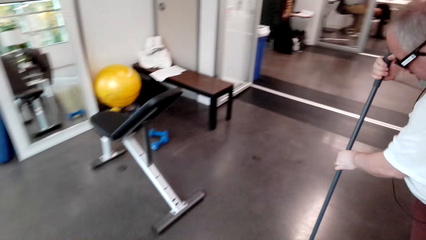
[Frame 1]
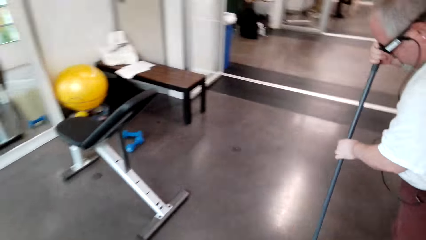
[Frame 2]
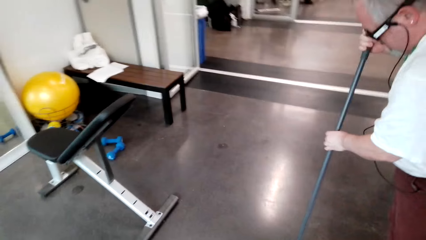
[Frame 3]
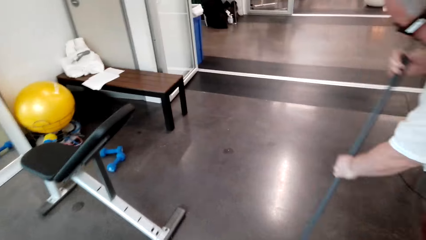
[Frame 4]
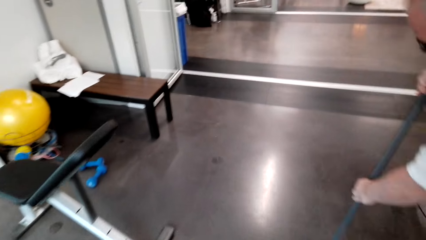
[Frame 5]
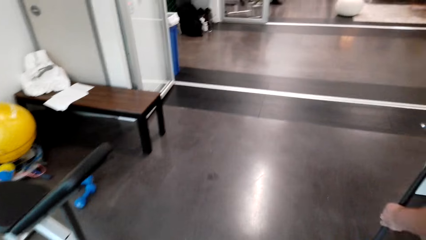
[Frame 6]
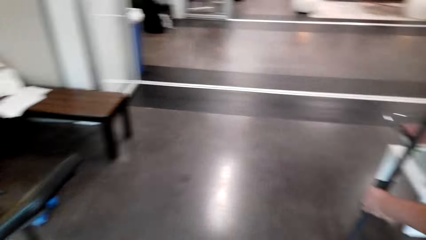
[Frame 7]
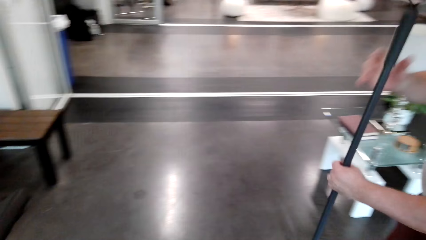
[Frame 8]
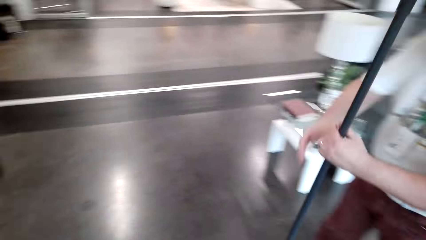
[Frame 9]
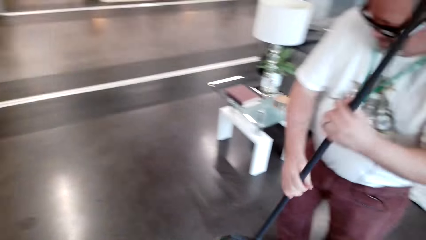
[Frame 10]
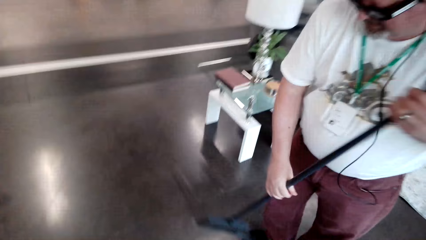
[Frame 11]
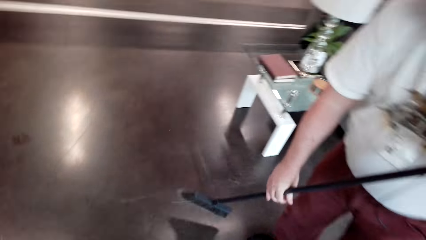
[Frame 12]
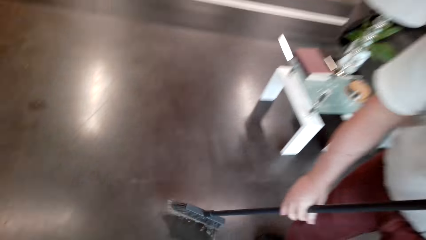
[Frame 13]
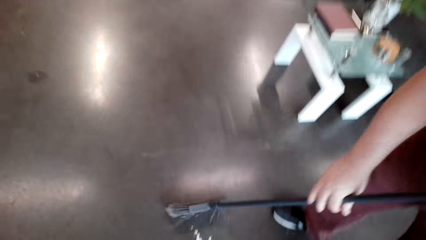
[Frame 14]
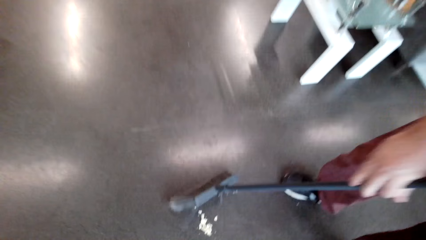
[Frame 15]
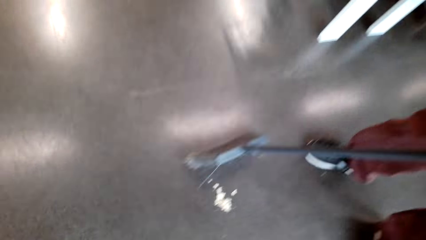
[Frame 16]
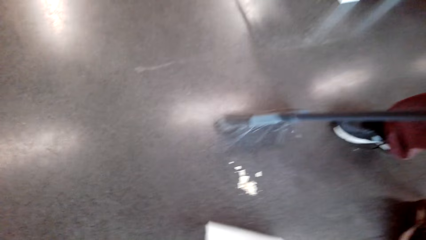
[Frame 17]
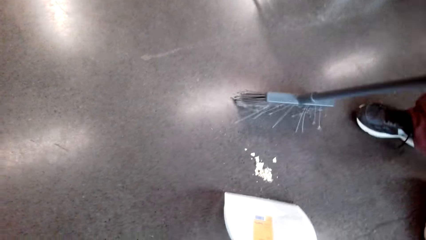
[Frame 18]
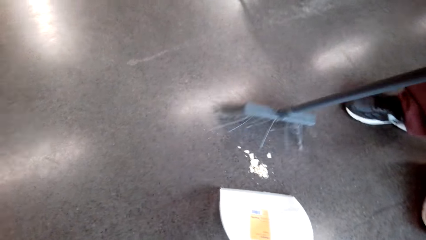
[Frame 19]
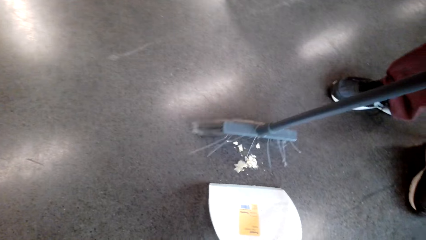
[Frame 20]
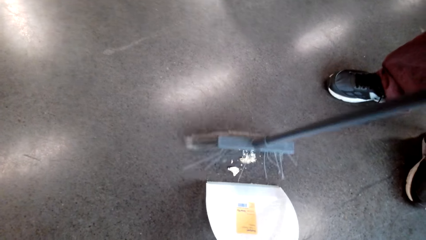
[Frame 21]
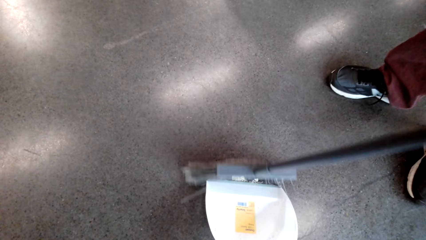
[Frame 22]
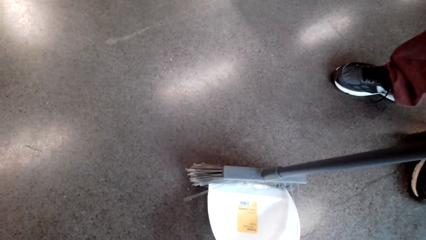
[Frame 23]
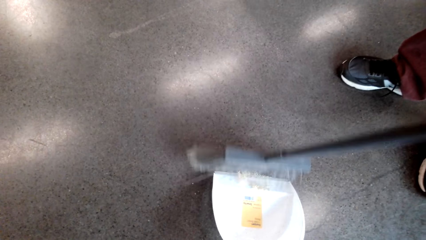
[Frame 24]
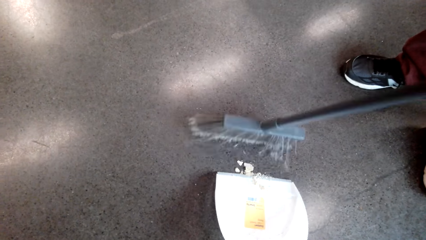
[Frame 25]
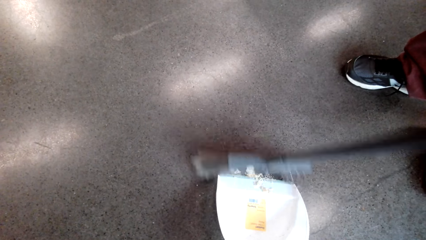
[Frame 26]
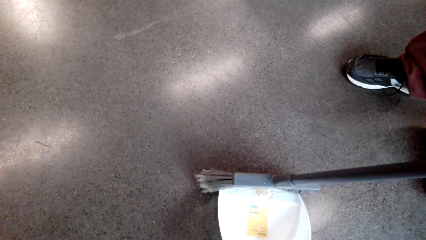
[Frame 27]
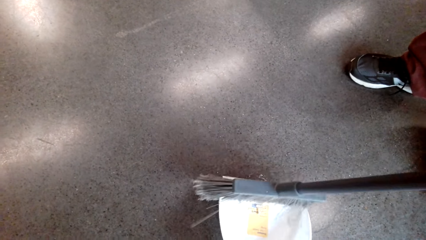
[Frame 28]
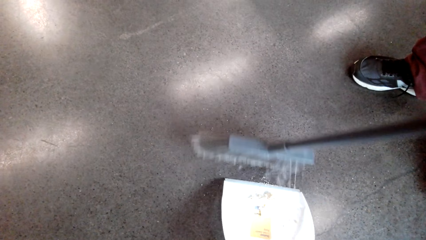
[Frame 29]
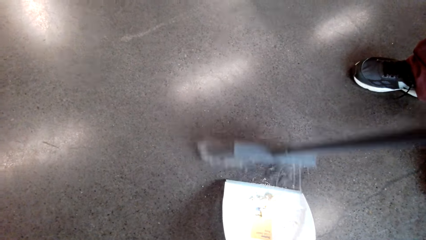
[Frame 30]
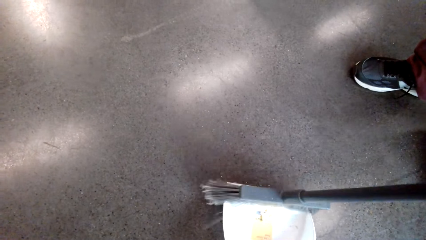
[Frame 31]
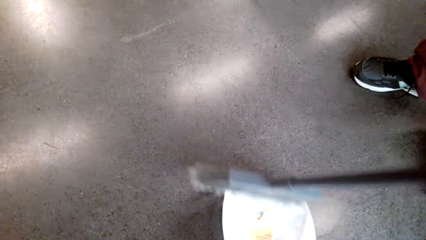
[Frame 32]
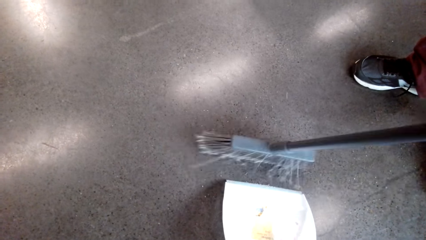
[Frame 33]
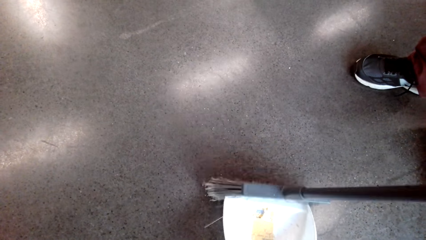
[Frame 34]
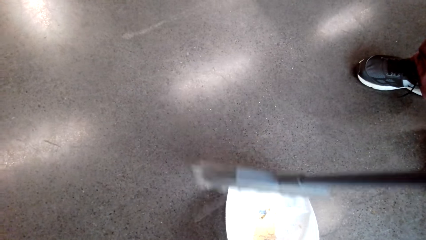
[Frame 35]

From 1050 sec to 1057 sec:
A person sweeps the floor. The camera wearer talks to the person. The person sweeps the floor, sweeps the dirt into the dust pan, and talks to the camera wearer. The camera wearer puts dirt on the dust pan. The person sweeps the dirt into the dust pan.

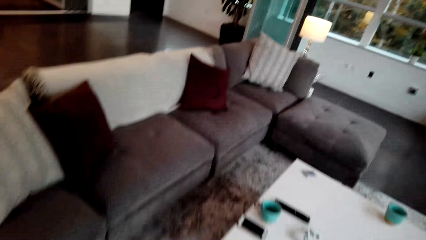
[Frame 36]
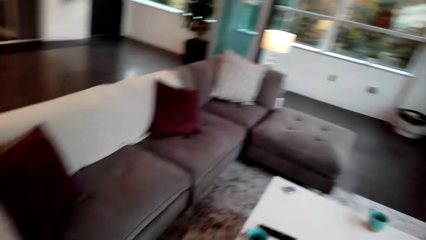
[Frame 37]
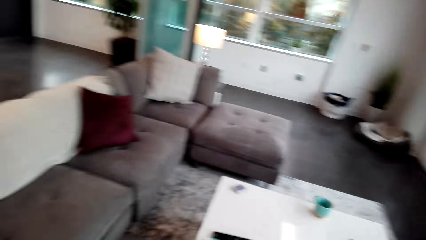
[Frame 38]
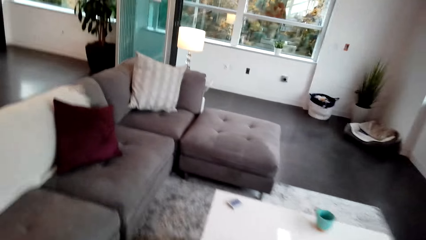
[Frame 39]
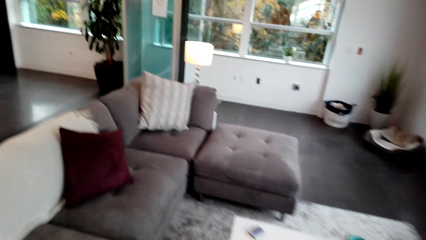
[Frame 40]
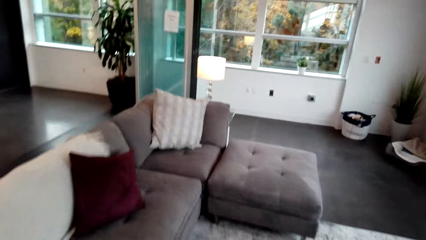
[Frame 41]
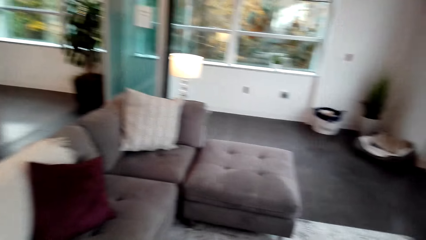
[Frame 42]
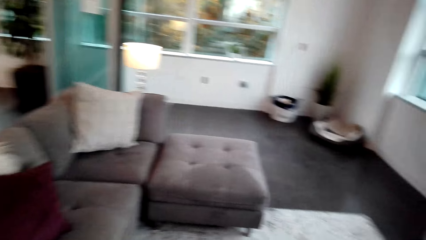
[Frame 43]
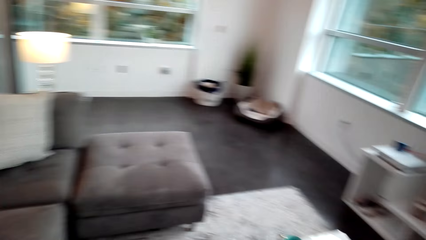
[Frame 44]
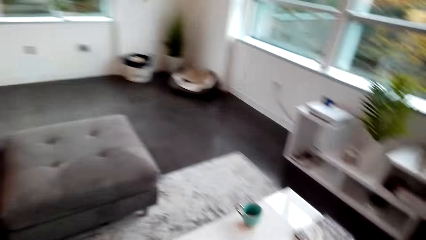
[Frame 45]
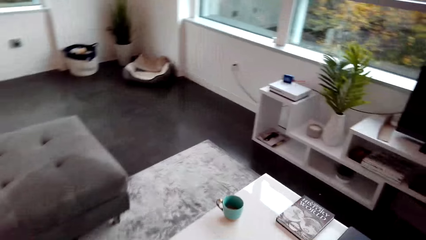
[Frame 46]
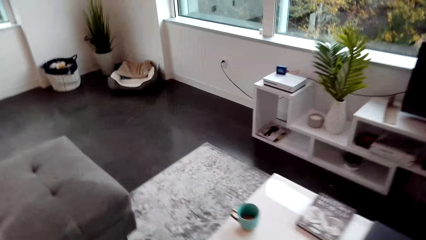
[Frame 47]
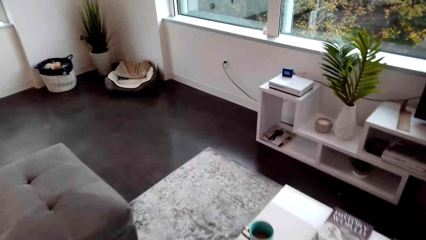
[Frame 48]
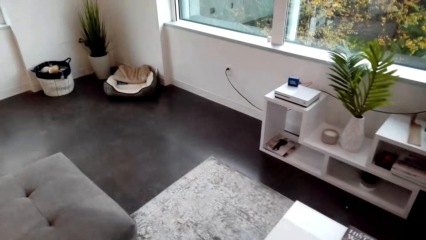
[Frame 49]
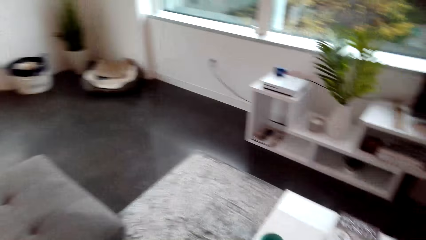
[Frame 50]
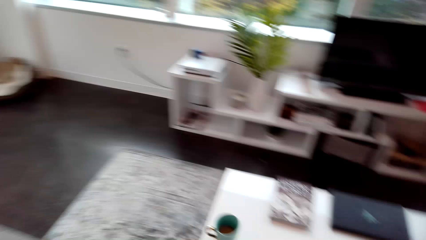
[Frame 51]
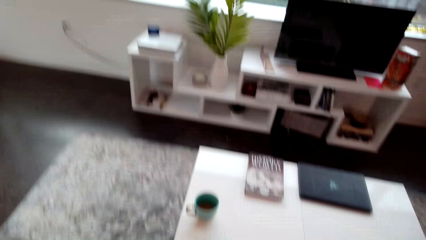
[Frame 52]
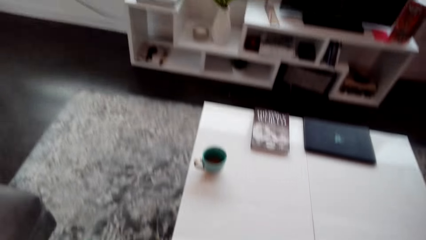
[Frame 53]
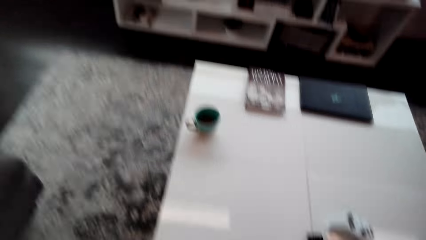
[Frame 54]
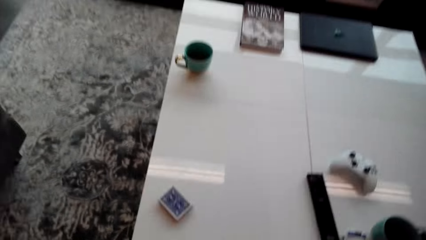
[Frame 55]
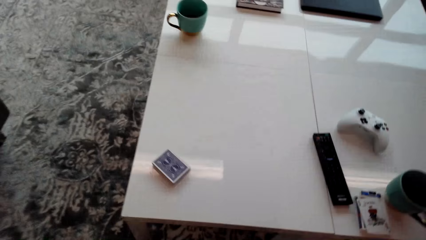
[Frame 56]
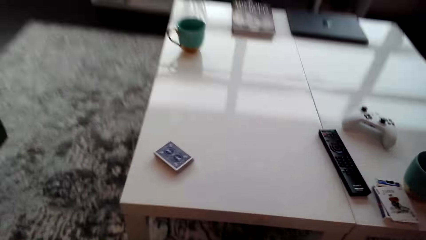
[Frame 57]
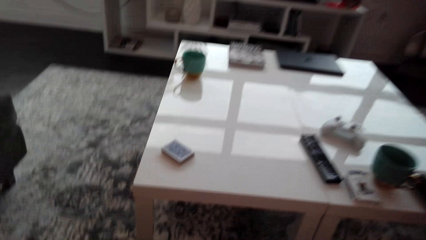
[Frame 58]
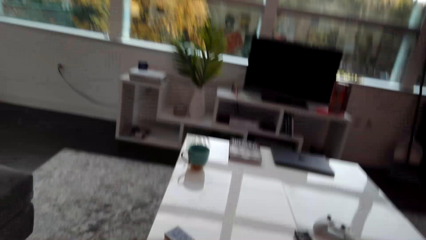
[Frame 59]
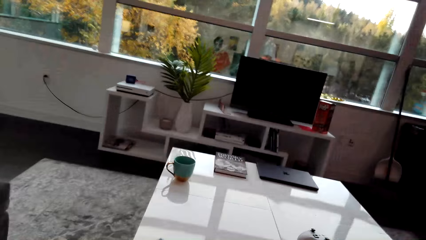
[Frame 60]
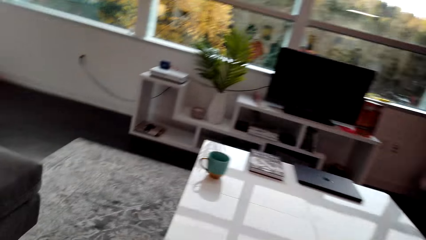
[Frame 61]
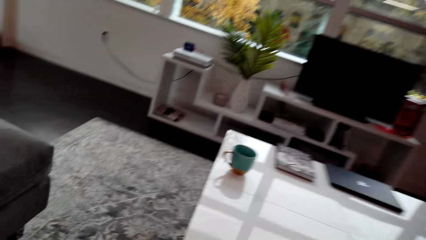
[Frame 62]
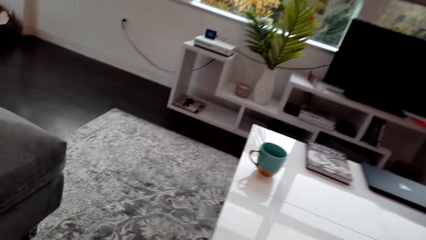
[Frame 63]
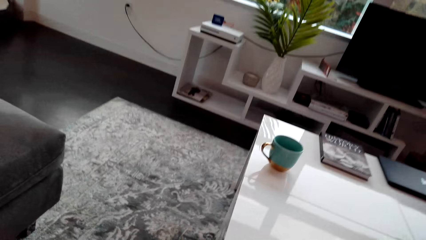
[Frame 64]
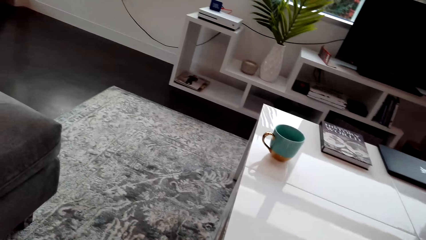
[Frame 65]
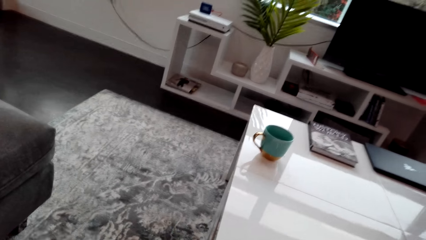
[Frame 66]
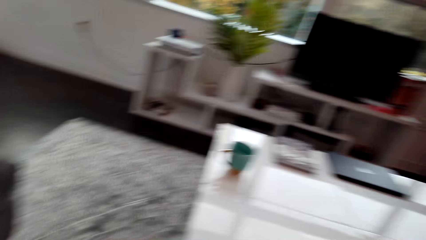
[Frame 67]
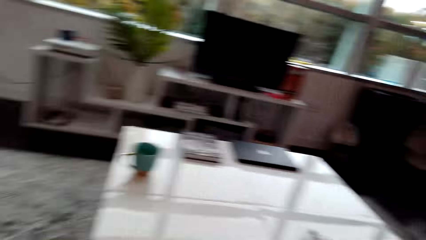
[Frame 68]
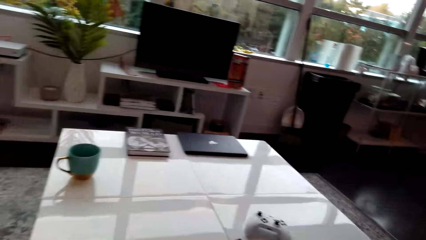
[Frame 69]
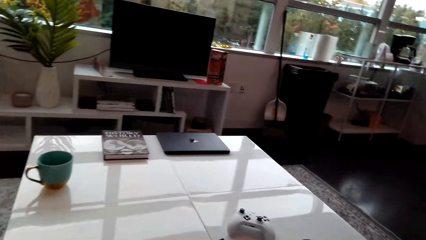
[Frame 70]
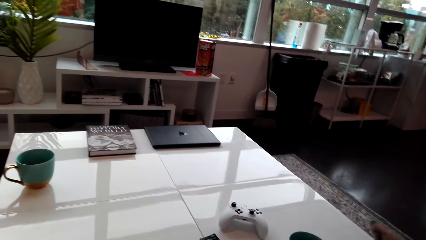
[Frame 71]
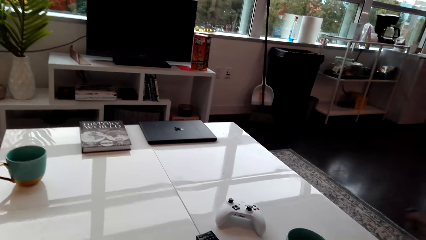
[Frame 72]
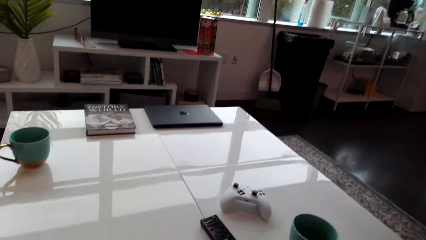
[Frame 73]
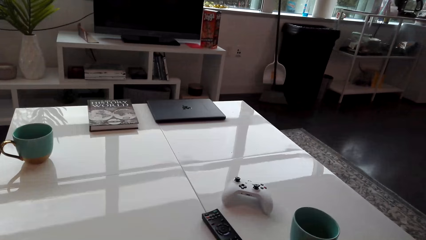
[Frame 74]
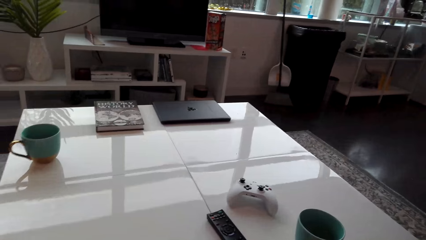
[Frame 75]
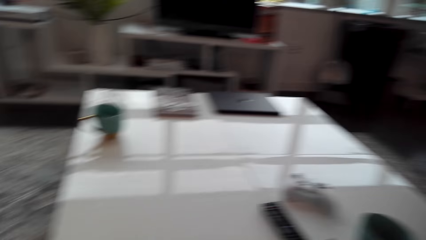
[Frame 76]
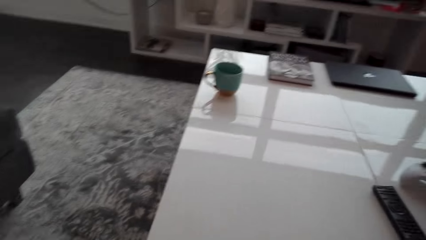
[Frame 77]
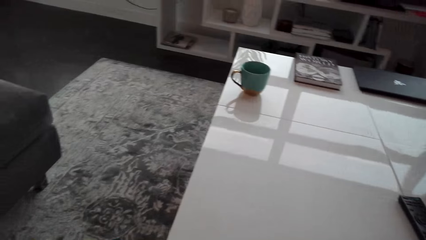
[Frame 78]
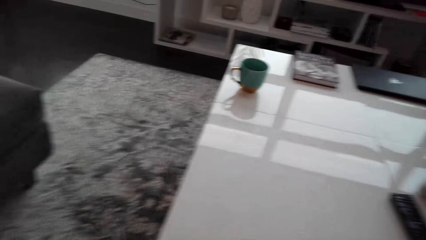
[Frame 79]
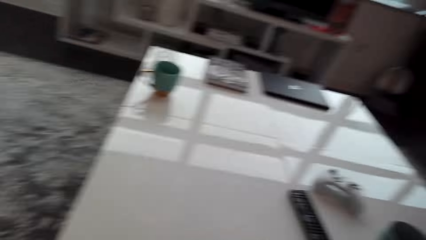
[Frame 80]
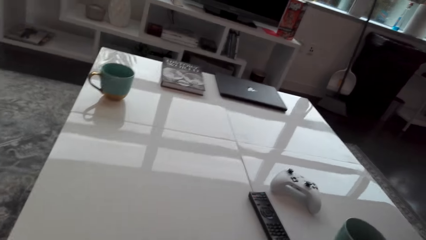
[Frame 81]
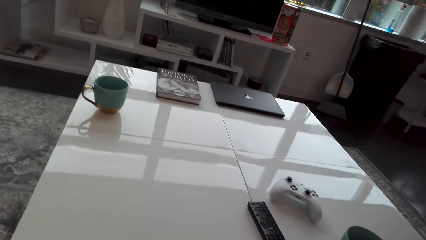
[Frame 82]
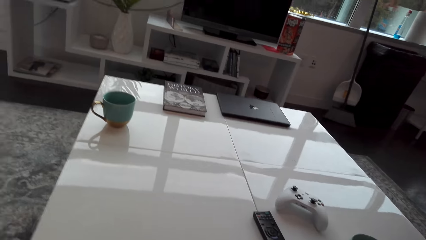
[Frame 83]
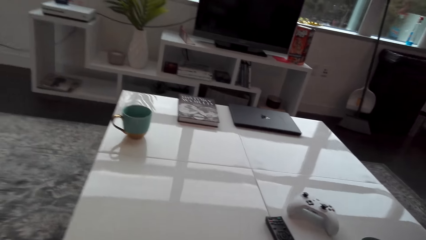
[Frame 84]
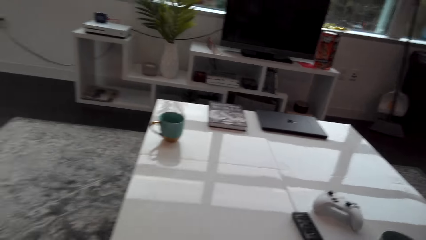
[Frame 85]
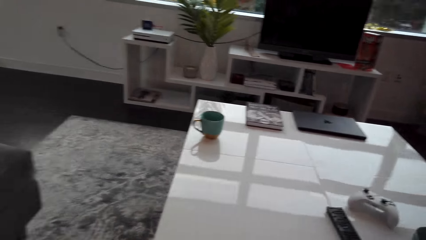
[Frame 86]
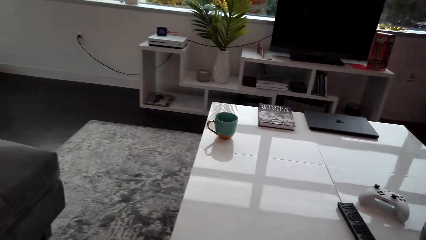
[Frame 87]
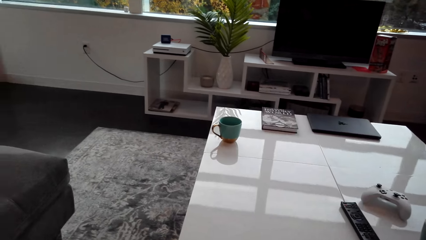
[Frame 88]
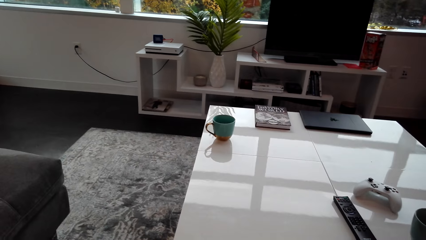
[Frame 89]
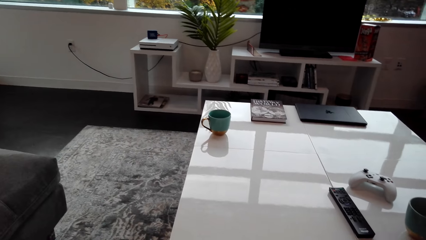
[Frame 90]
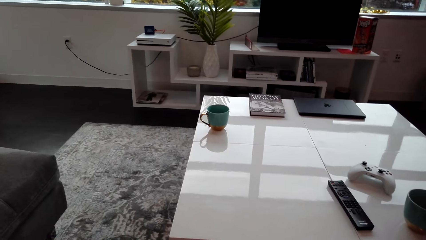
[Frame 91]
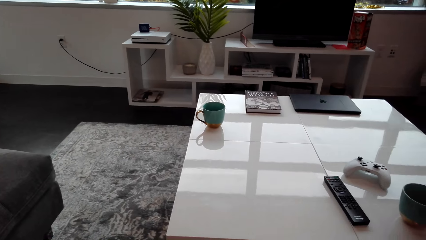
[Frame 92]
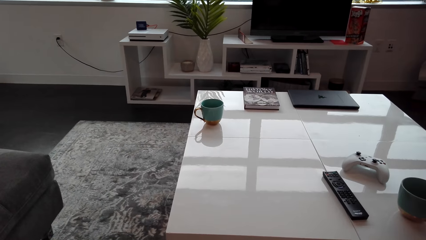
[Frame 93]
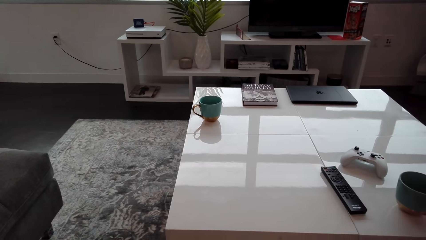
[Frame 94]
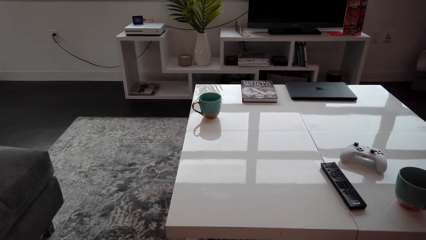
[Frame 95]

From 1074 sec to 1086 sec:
The camera wearer walks in the house, talks to a person, and looks around.
